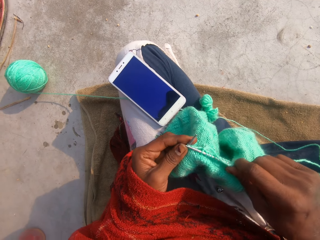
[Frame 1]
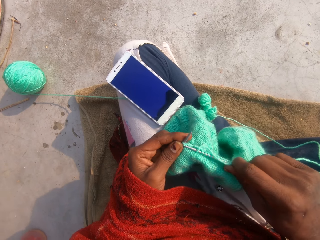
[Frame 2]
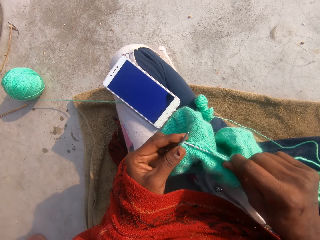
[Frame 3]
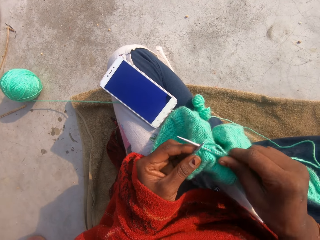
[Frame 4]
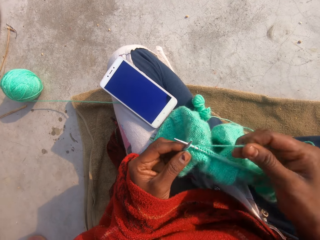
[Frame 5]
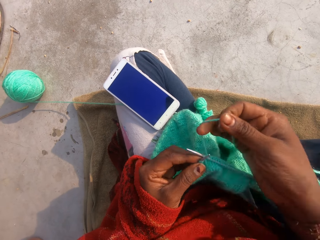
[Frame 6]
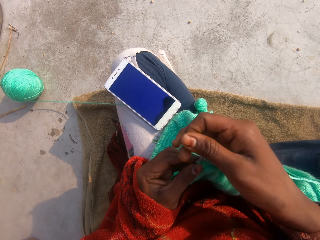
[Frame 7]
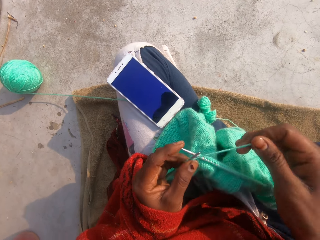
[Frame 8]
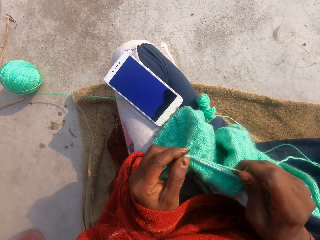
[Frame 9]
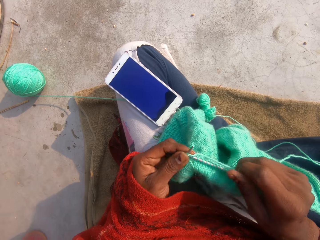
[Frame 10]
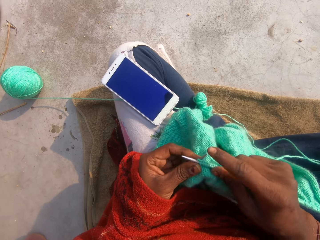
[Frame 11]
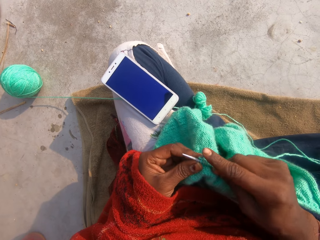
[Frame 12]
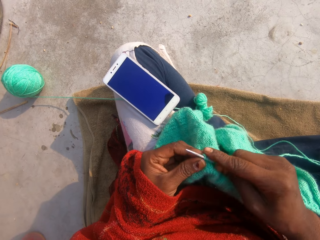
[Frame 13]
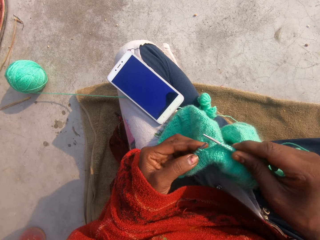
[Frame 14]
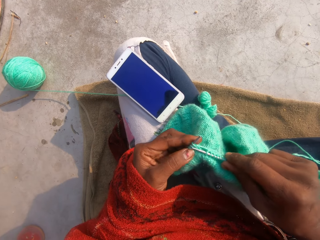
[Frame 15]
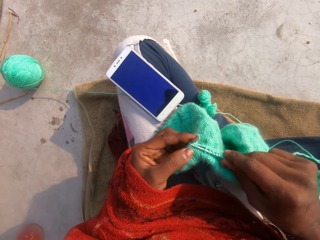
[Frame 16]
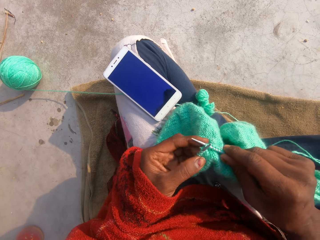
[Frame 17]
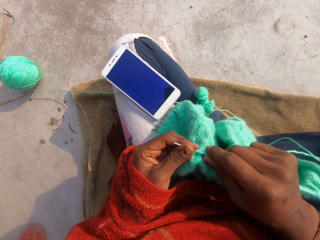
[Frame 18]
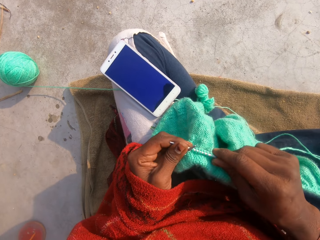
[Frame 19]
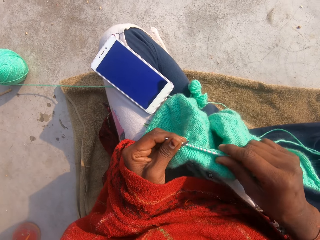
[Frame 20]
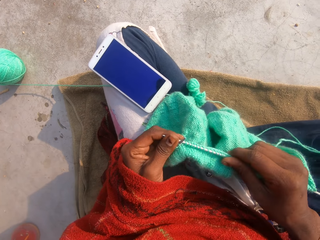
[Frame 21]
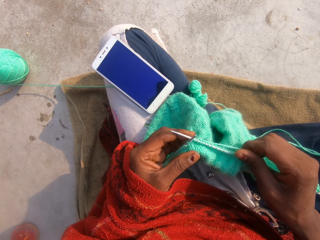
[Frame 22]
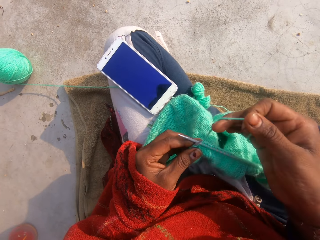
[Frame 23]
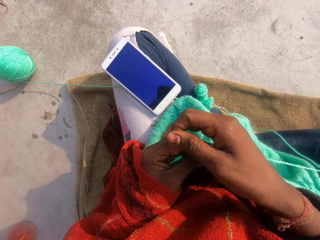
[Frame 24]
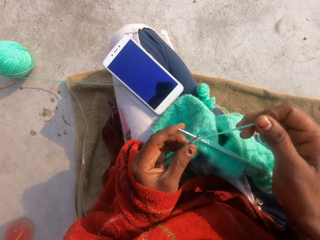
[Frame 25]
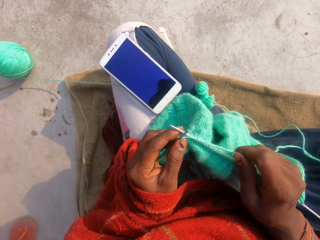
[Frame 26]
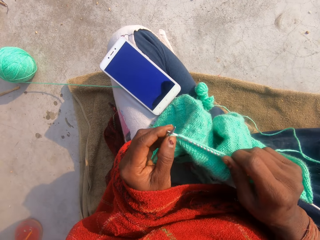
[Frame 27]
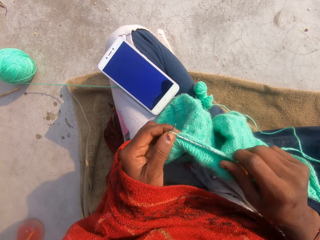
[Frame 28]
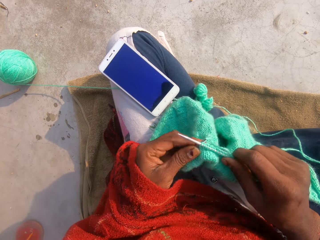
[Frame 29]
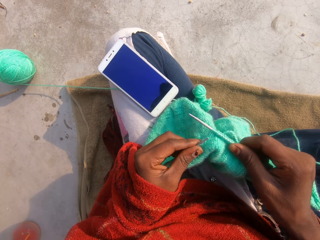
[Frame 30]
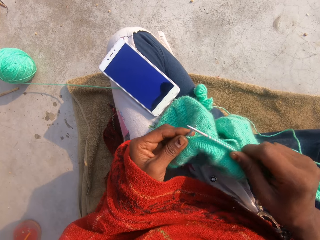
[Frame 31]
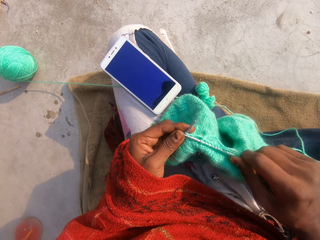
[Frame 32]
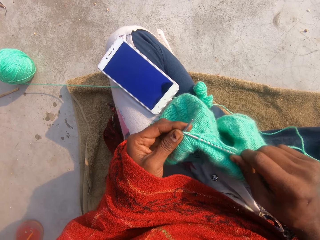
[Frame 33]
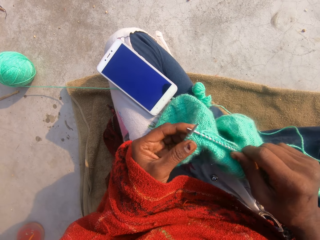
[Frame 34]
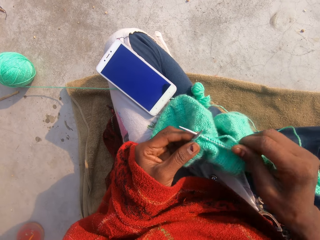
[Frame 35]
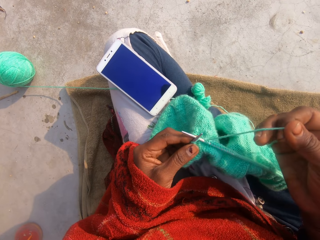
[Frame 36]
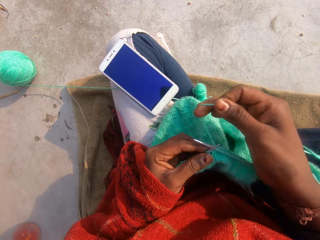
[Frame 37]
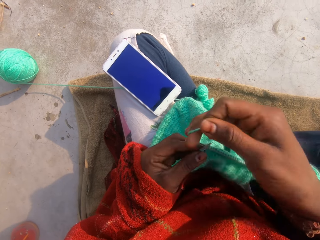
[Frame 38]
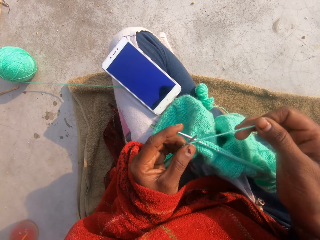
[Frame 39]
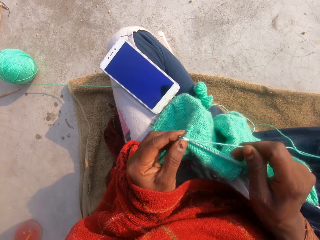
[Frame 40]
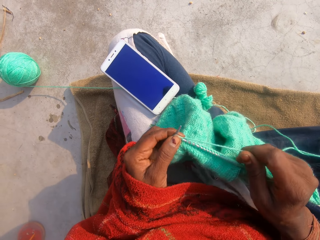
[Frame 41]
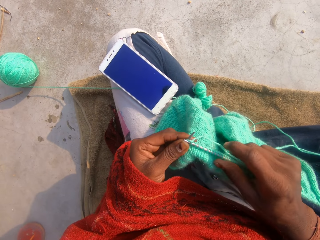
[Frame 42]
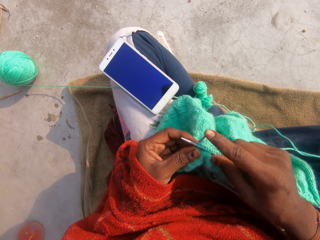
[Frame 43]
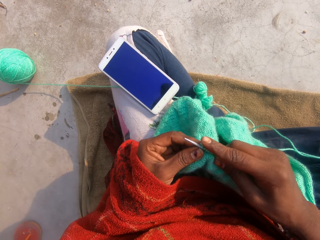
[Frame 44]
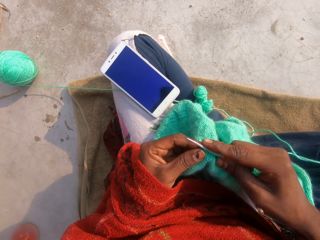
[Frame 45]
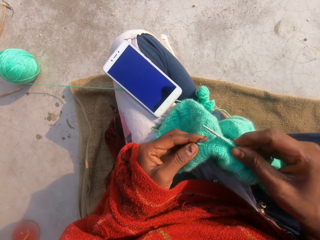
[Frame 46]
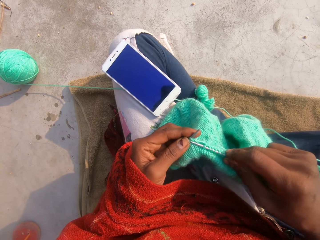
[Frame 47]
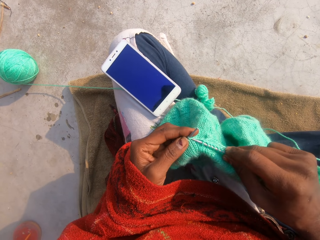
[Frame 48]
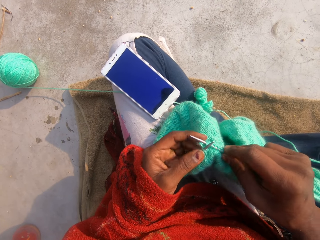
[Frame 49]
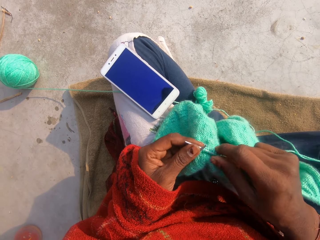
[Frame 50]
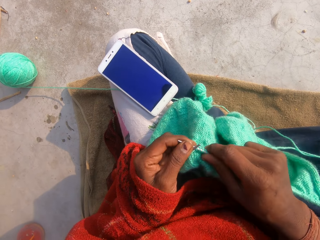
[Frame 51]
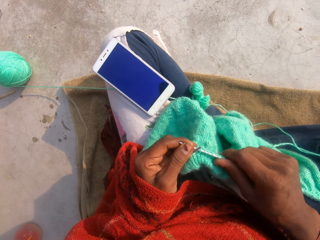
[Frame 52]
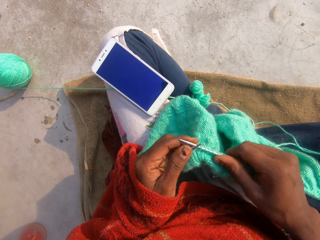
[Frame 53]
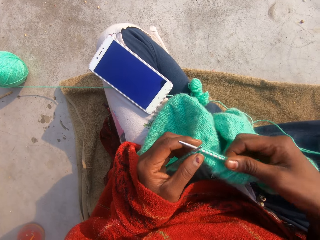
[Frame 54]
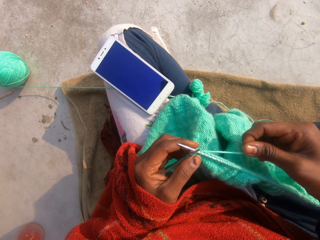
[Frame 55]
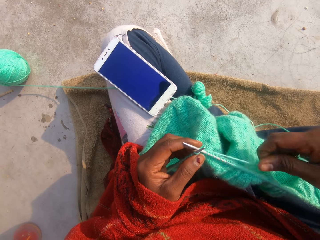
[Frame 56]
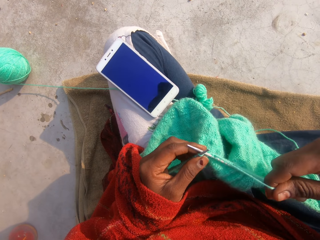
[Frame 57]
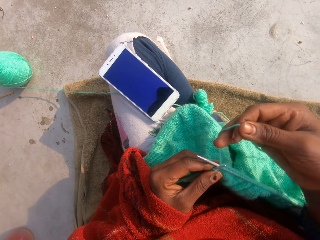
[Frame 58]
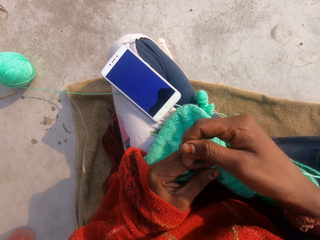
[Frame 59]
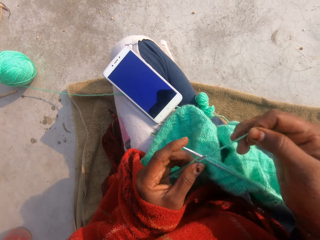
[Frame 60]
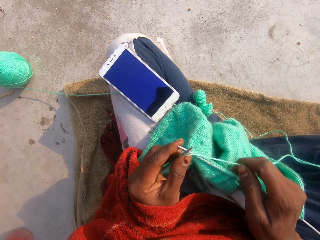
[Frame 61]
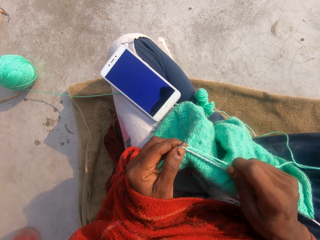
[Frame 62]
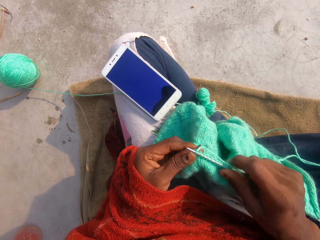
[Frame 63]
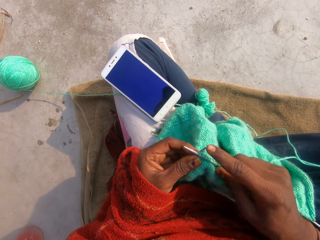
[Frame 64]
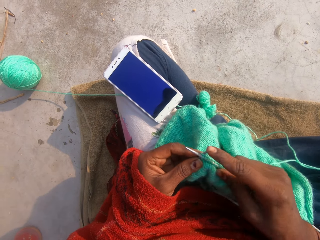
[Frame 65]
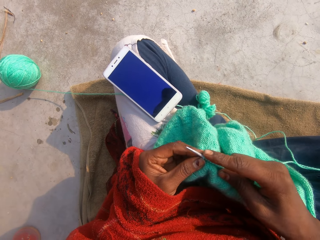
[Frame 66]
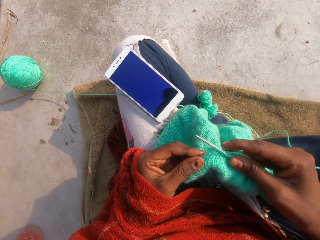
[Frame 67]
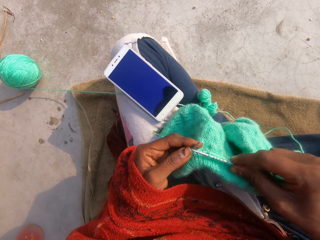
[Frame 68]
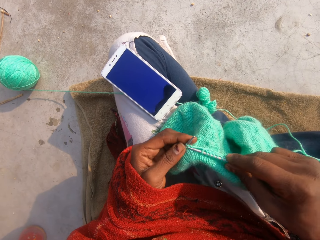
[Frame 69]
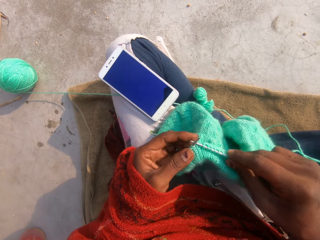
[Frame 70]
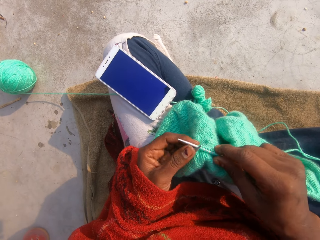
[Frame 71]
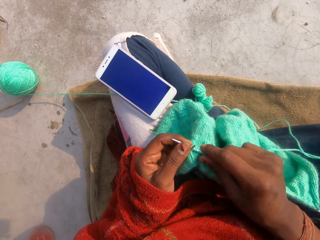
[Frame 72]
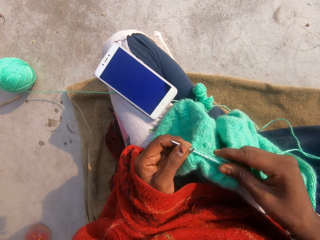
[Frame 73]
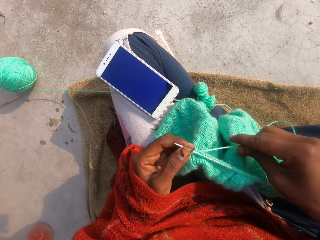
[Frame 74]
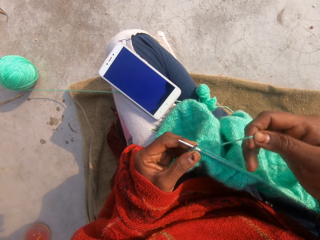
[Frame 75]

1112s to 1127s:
The camera wearer adjusts the thread. They knit the garment. They adjust the thread. They knit the garment. They adjust the thread. They knit the garment. They adjust the thread. They knit the garment.

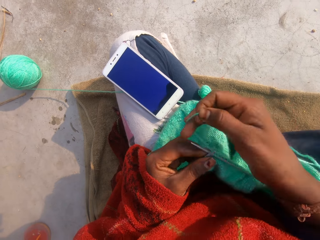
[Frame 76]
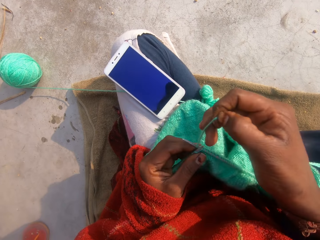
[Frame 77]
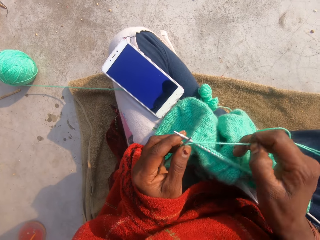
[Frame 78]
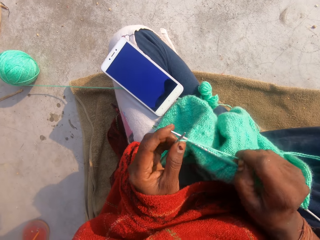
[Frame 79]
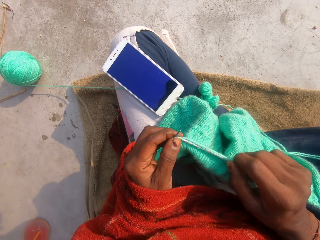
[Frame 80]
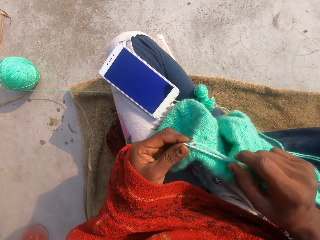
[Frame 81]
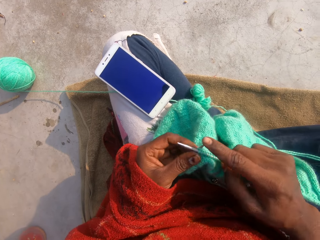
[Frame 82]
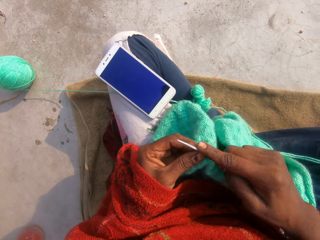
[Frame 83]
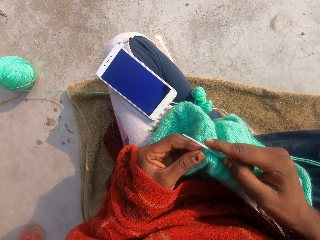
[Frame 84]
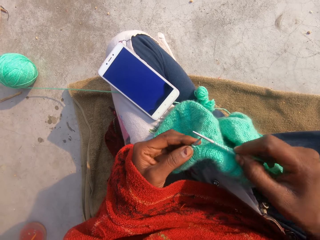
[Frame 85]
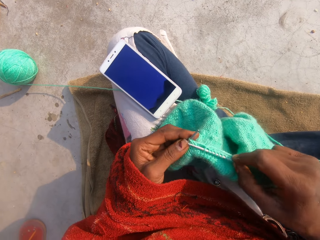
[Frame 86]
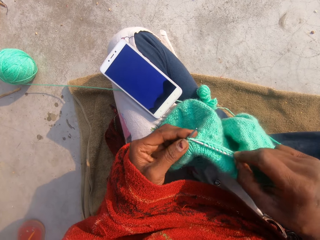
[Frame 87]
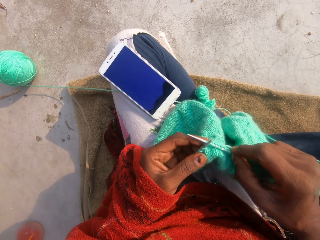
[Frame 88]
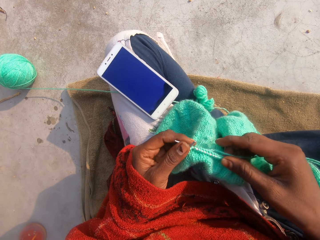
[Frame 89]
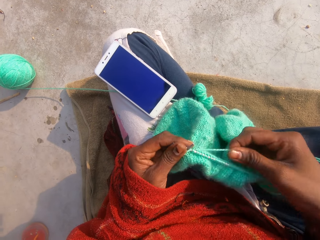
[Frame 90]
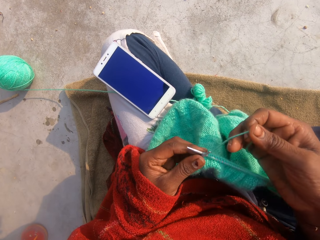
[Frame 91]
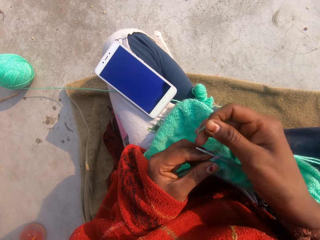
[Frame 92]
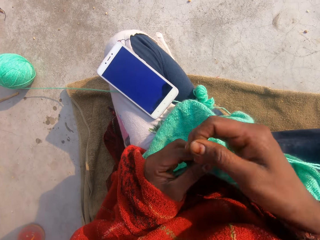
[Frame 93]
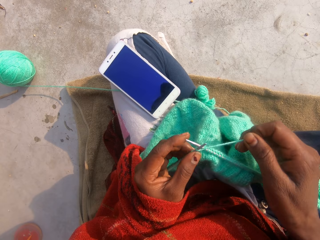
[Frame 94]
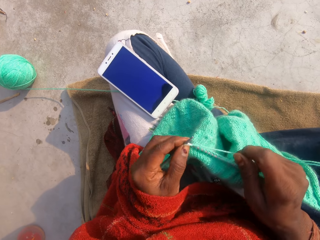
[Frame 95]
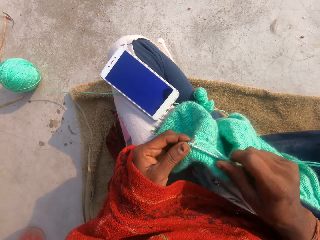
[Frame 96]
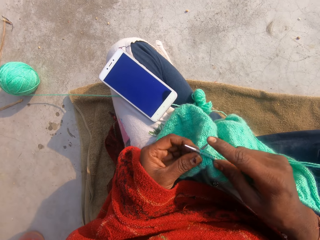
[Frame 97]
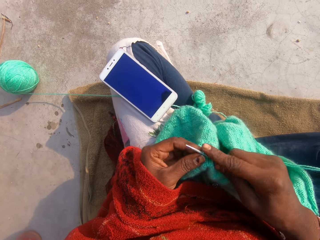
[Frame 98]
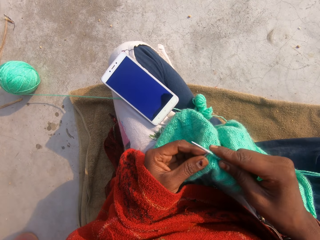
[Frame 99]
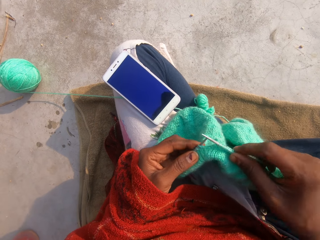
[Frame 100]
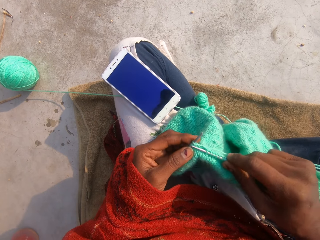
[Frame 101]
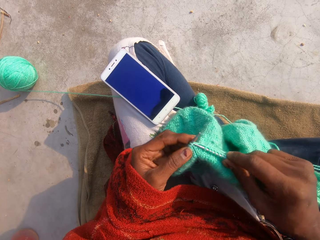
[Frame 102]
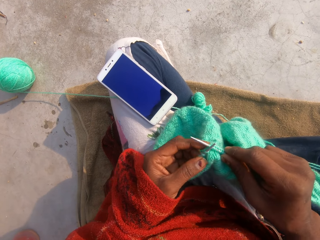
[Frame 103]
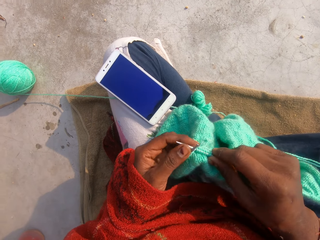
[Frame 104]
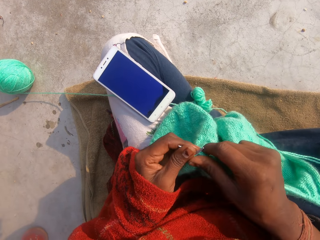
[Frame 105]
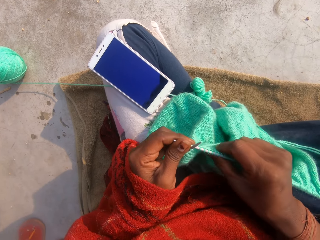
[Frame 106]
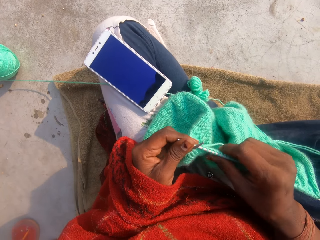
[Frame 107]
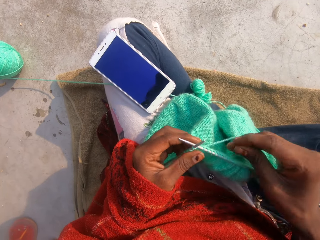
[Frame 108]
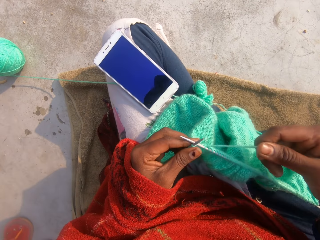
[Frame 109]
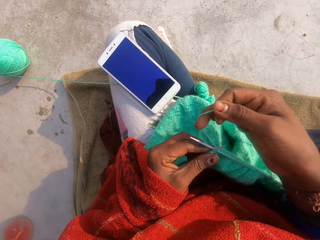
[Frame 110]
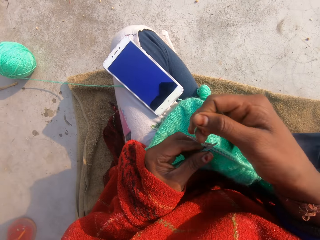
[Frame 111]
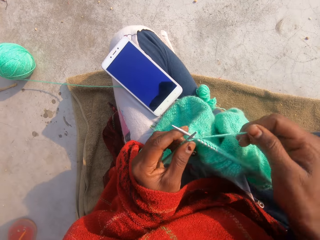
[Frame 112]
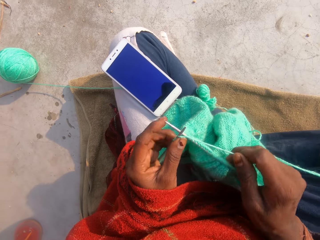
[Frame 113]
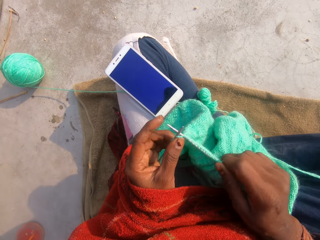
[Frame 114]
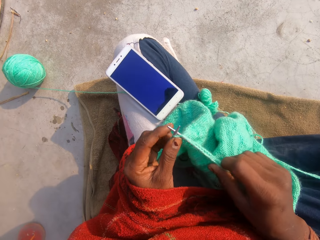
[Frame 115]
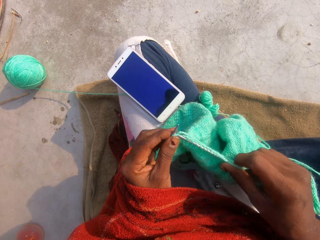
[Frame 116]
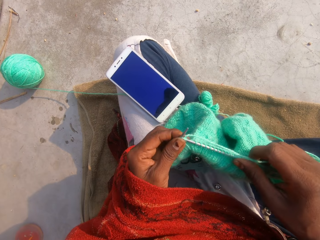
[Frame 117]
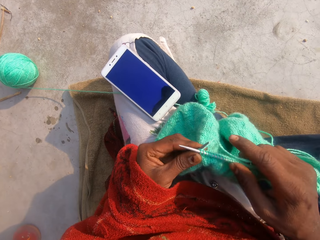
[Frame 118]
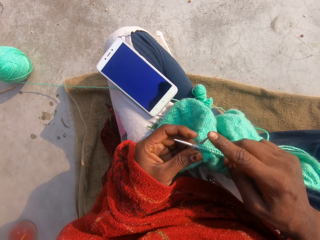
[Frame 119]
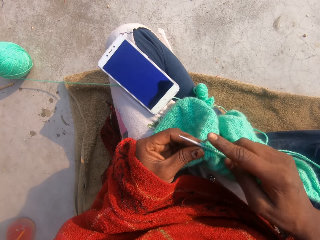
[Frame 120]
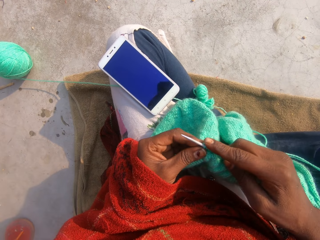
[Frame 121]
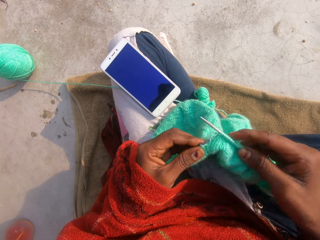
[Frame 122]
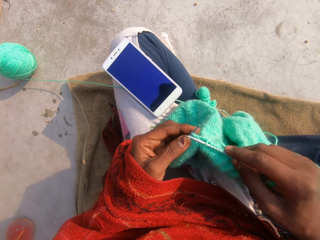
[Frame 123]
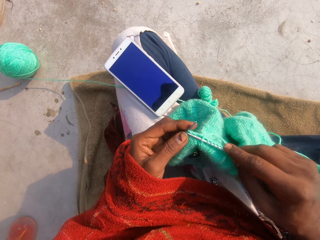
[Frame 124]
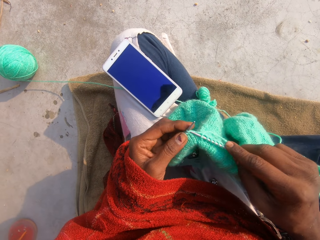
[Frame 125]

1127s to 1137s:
The camera wearer adjusts the thread. They knit the garment. They adjust the thread. They knit the garment. They adjust the thread. They knit the garment.
